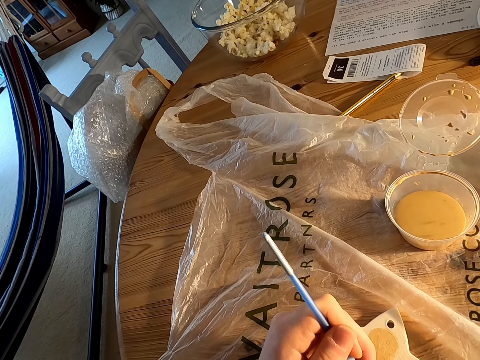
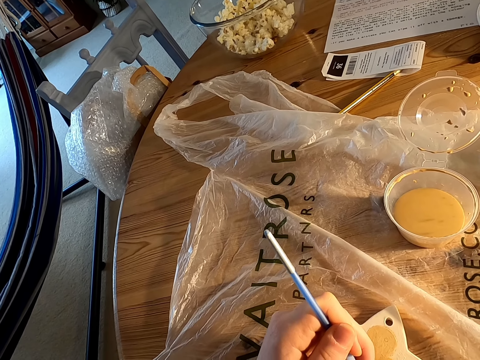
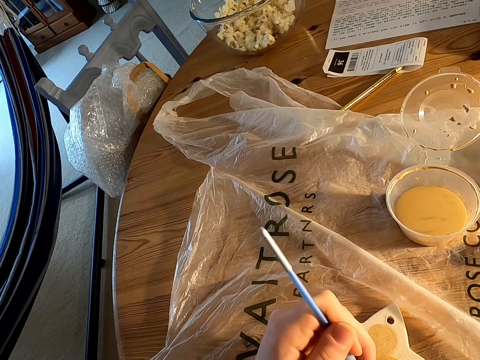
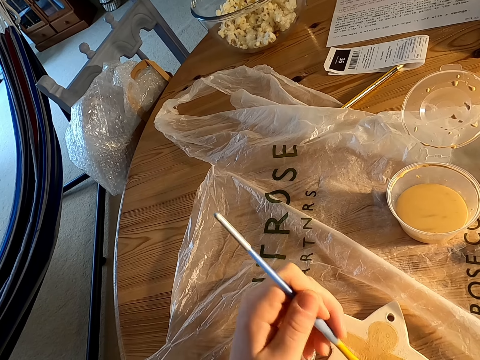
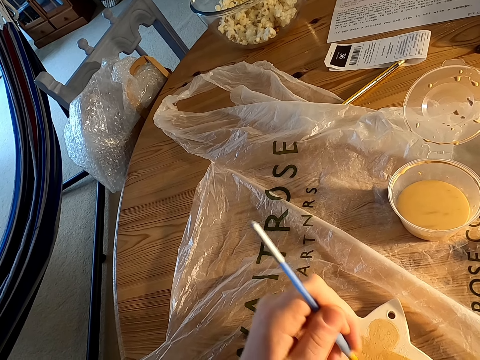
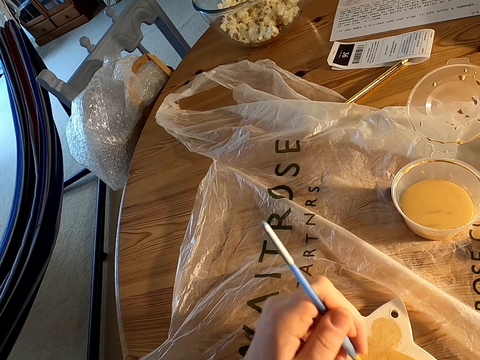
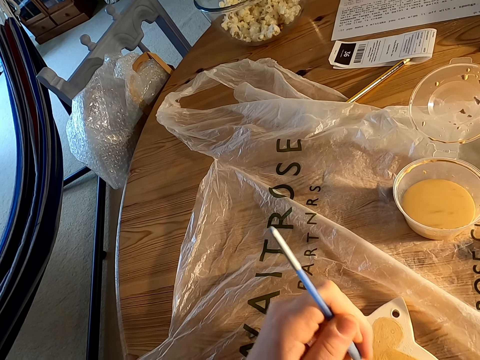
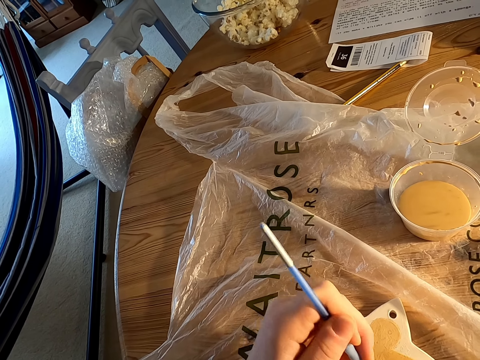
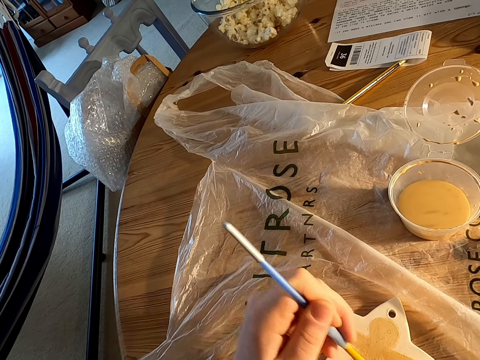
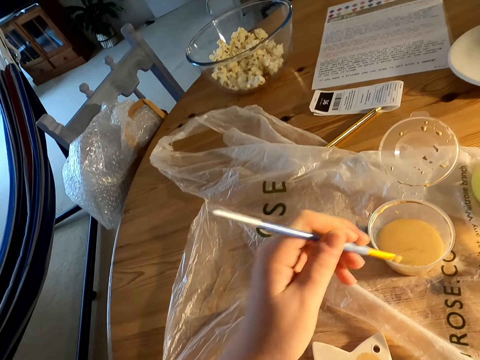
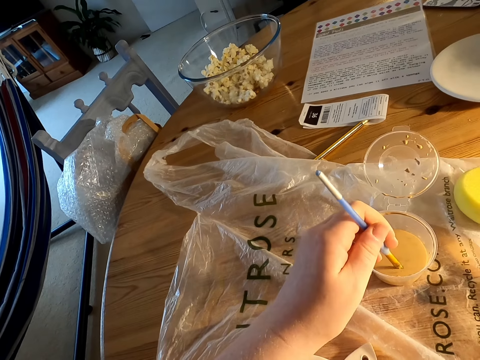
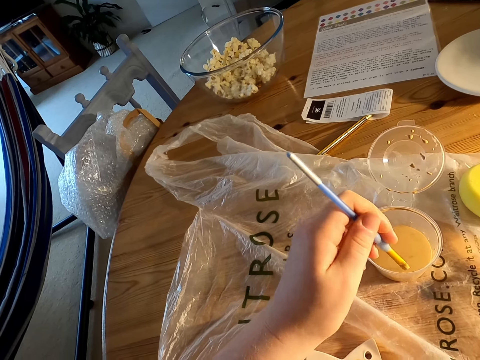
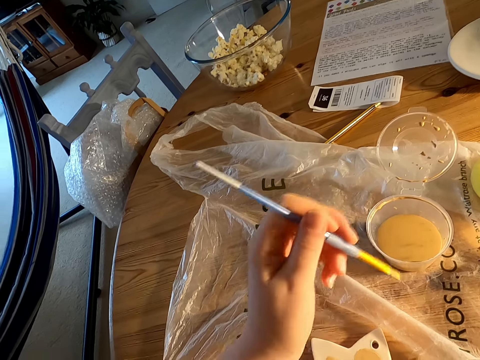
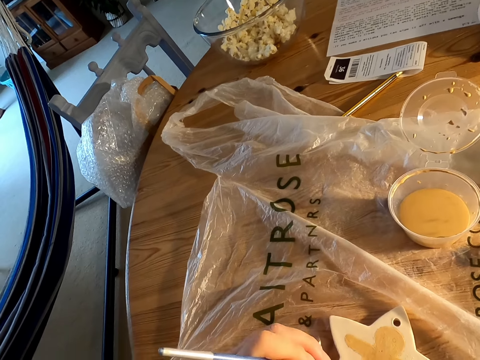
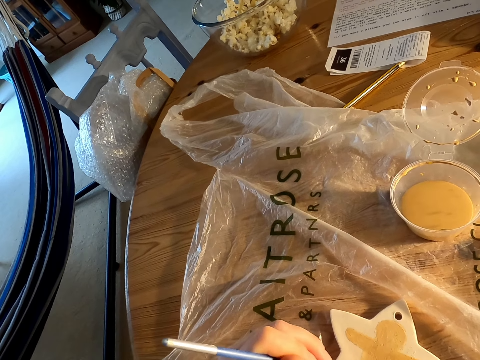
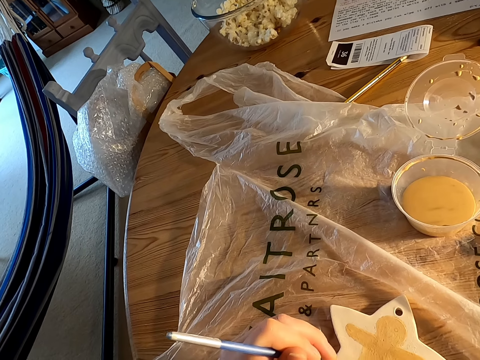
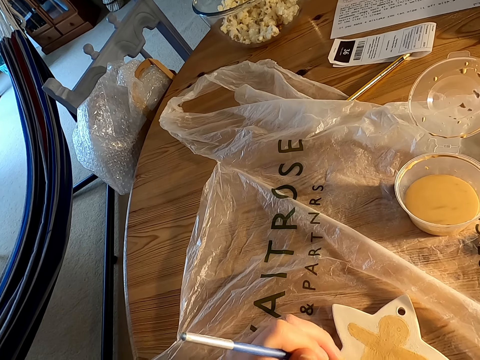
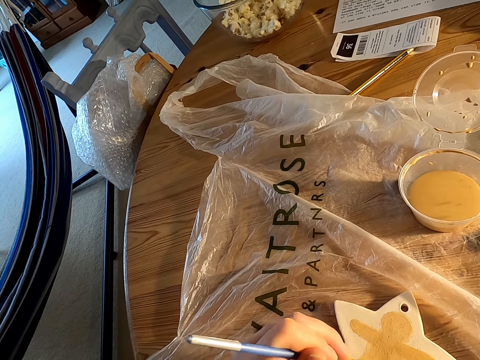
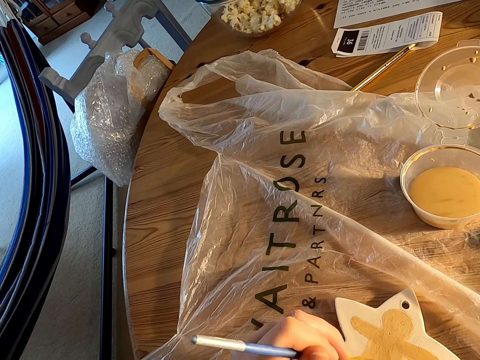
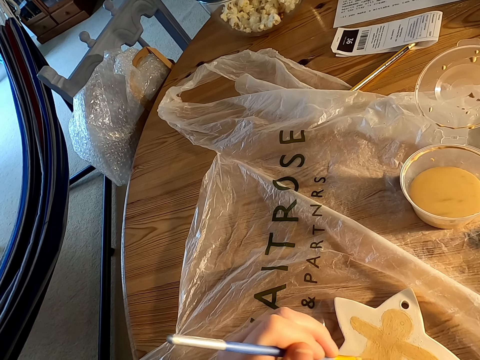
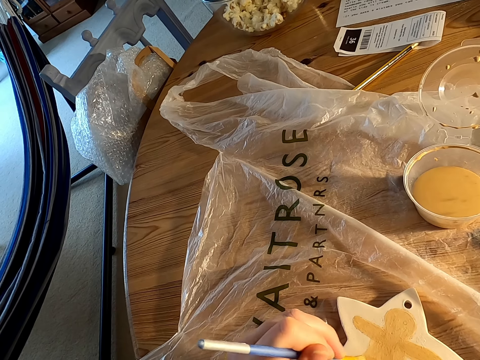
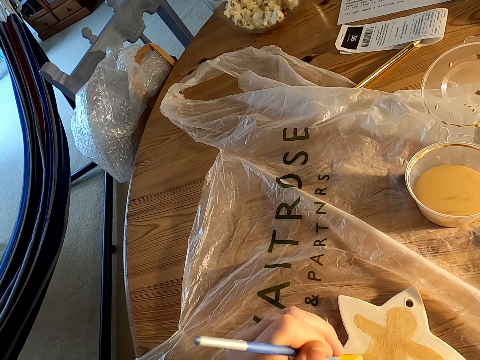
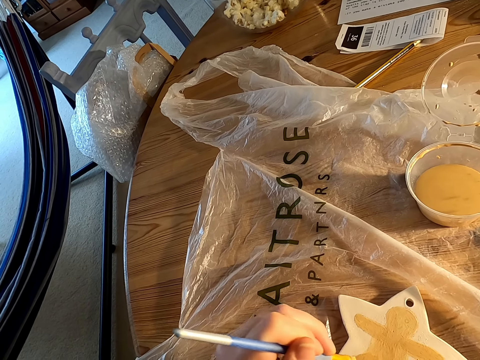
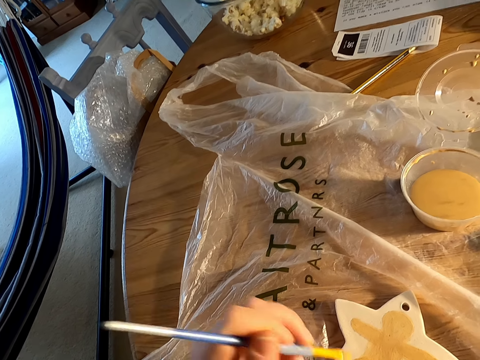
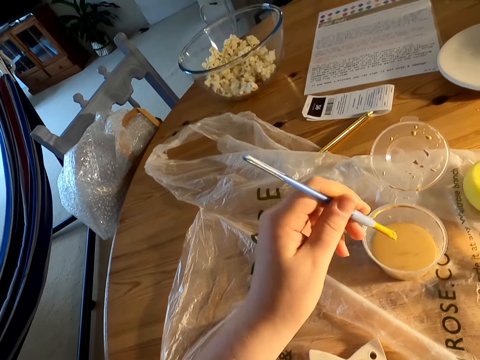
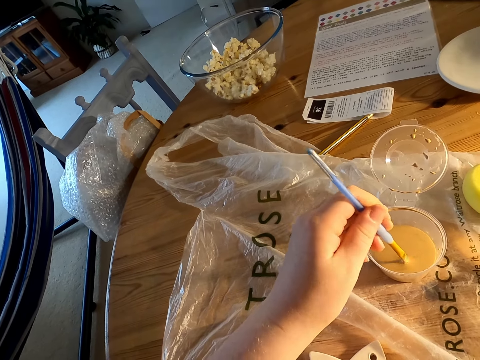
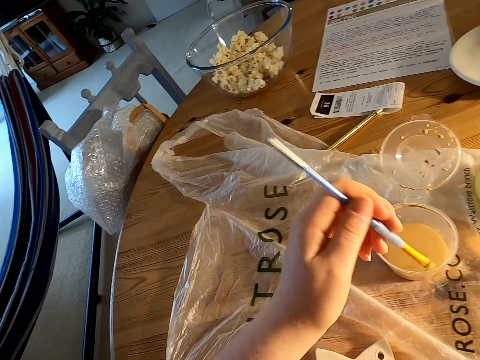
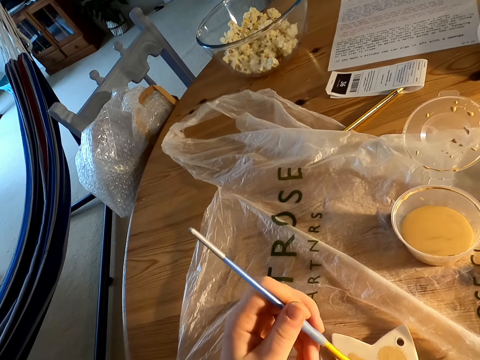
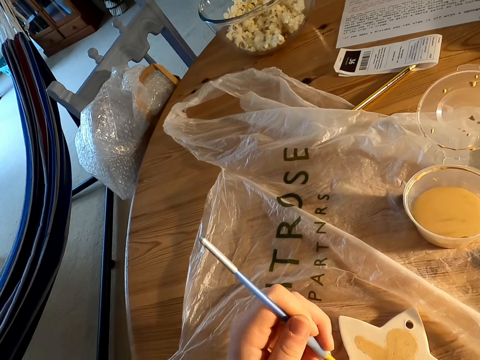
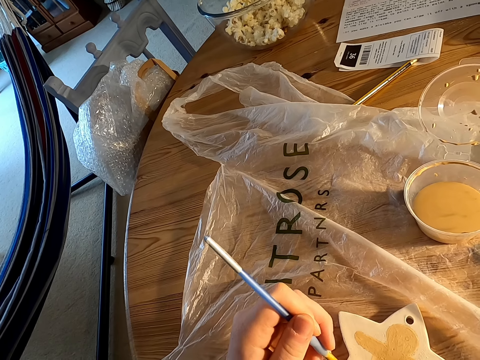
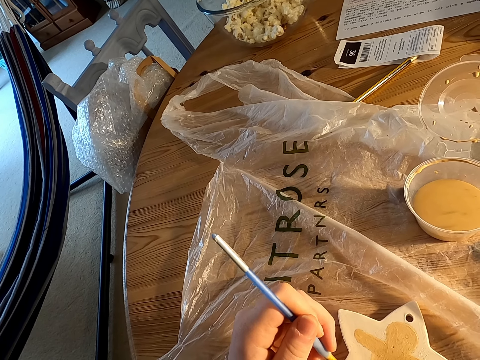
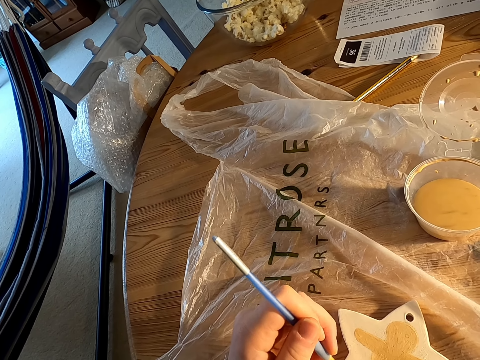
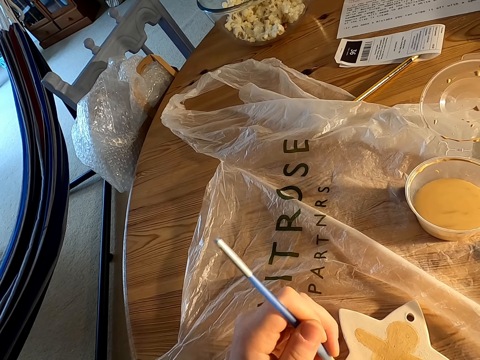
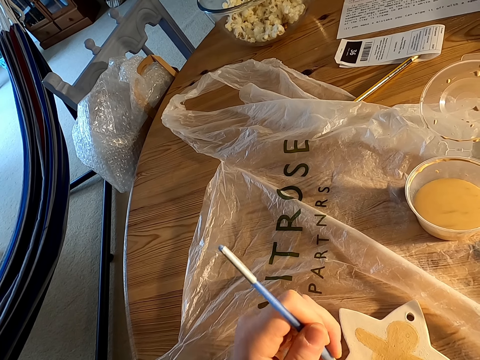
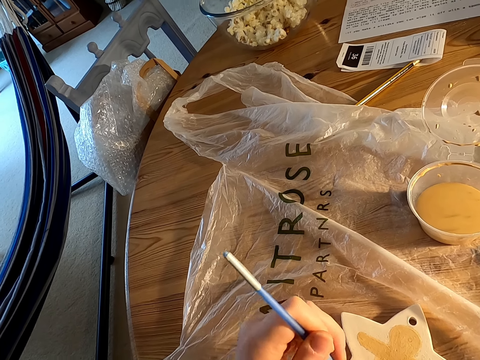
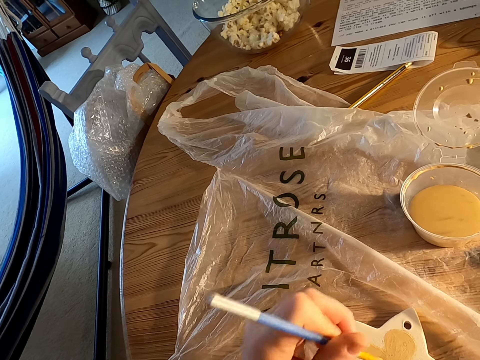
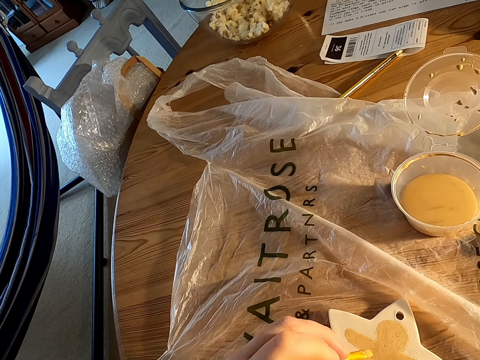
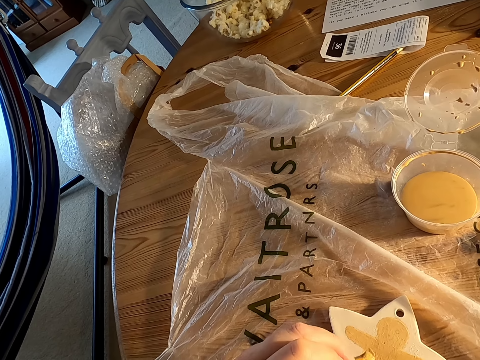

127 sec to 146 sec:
The camera wearer dips paint in the can on the table with a brush. They paint something on the table with a brush. They dip paint in the can on the table with a brush. They paint something on the table with a brush.

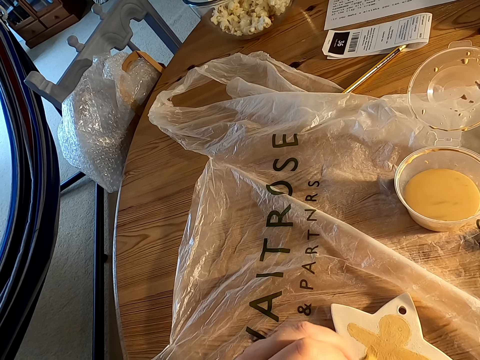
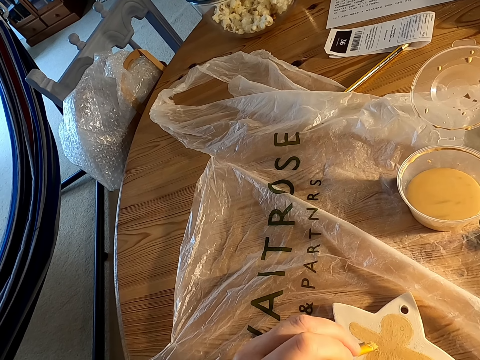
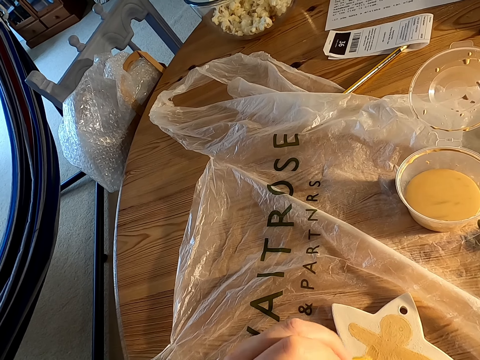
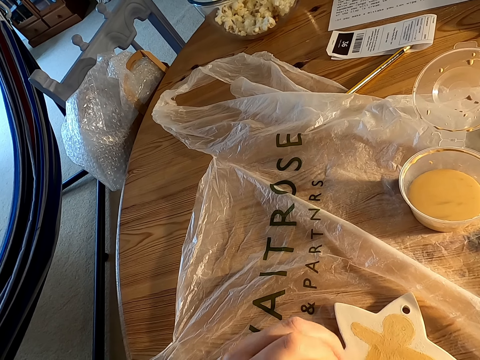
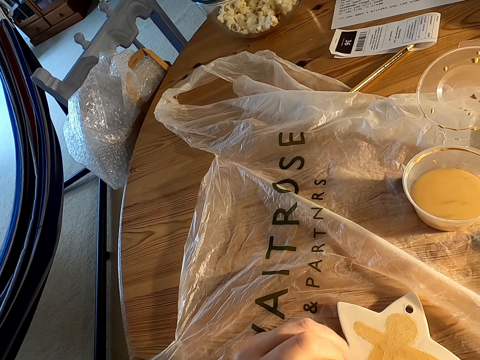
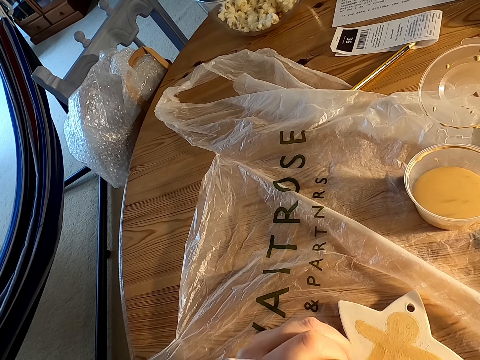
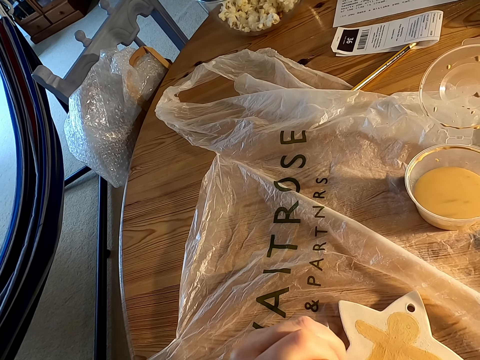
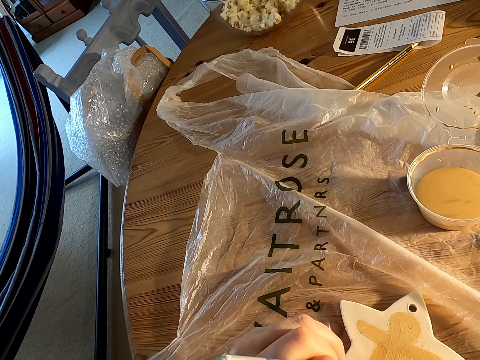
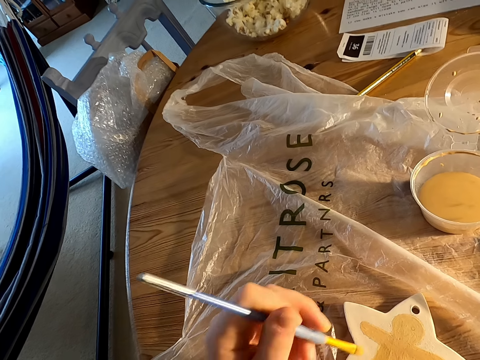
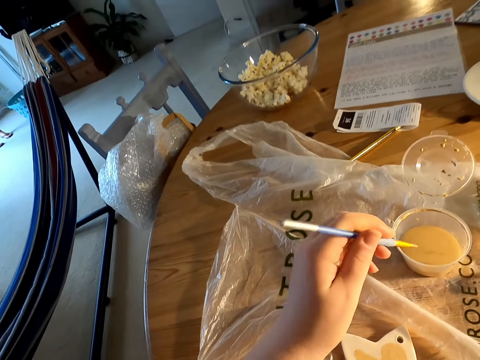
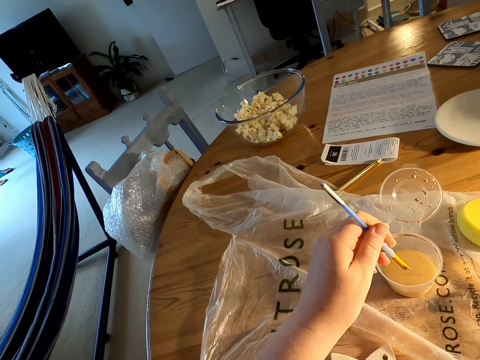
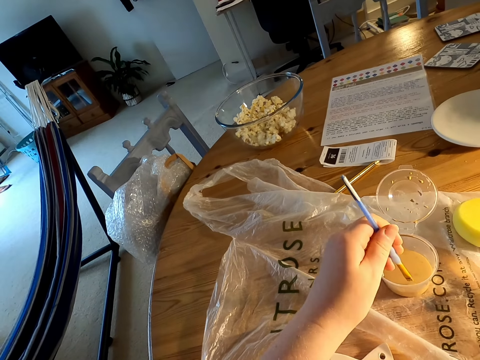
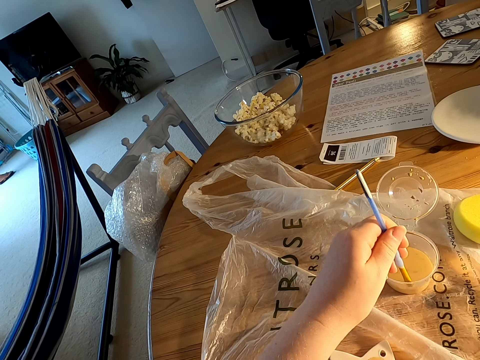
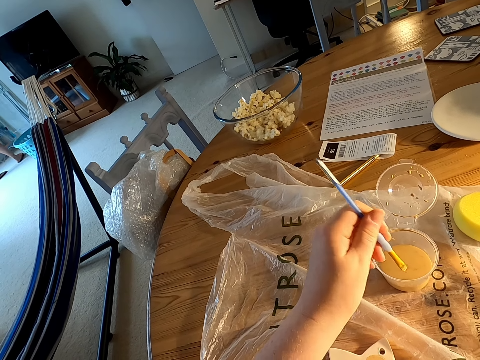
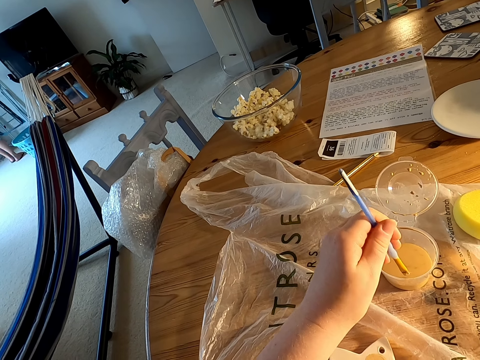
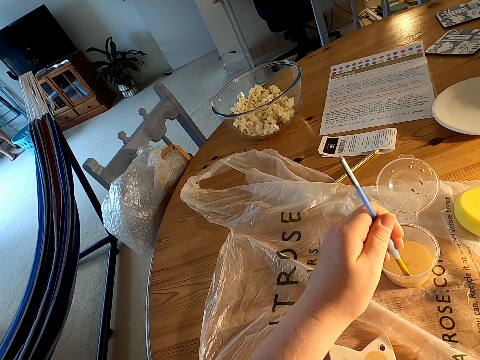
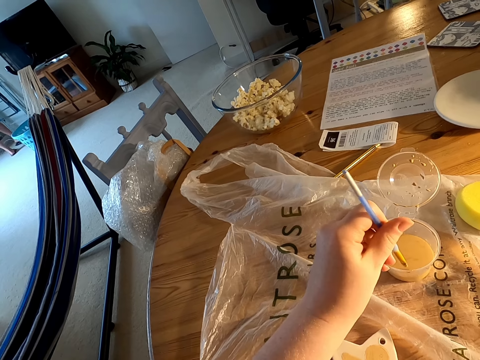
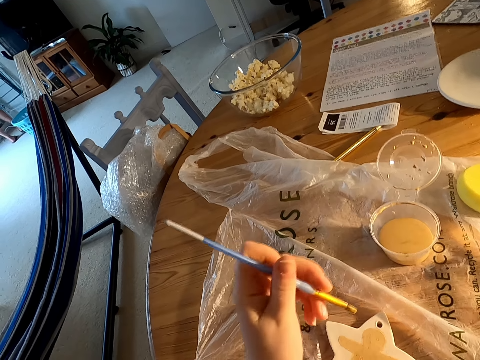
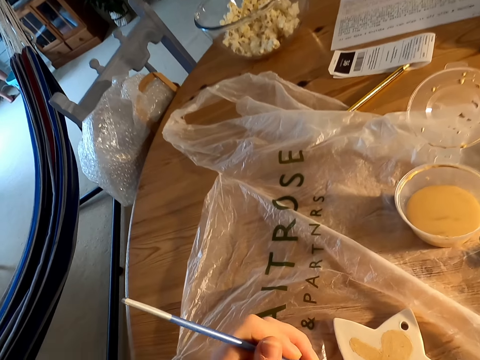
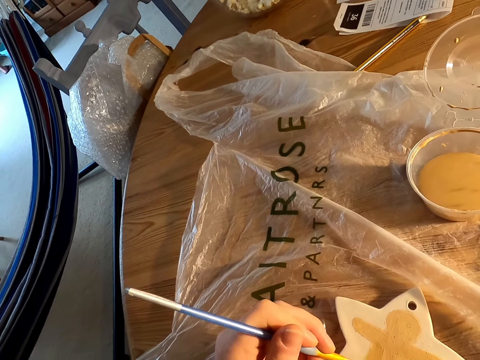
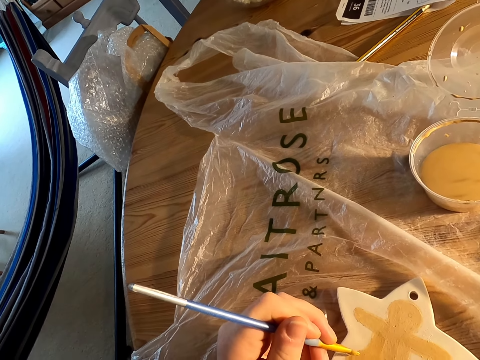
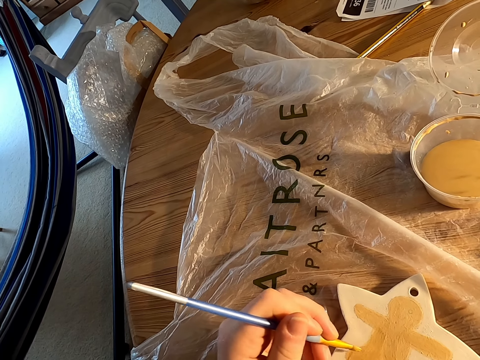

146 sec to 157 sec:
The camera wearer dips paint in the can on the table with a brush. They paint something on the table with a brush.
